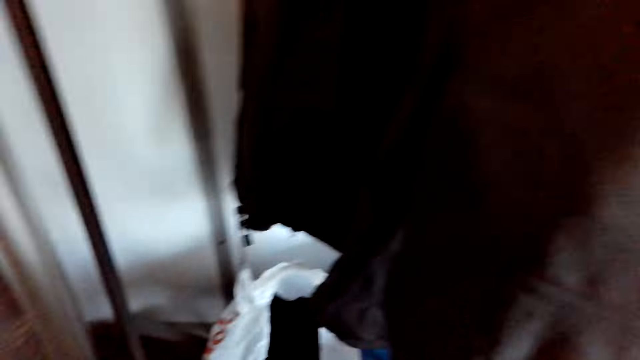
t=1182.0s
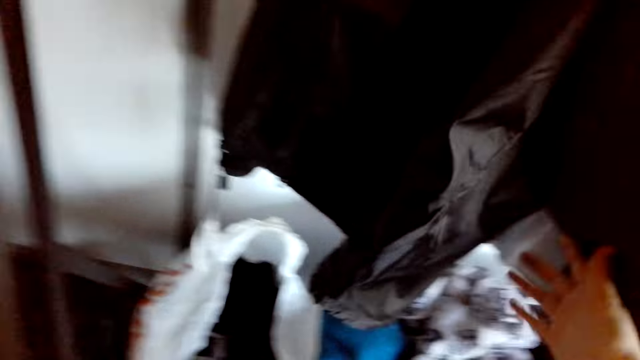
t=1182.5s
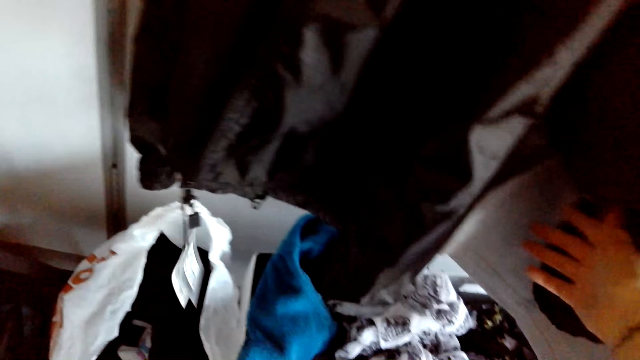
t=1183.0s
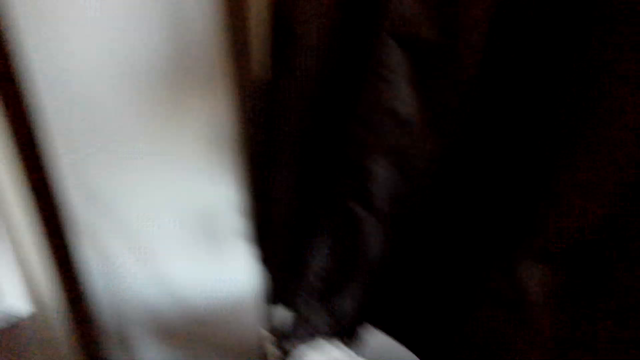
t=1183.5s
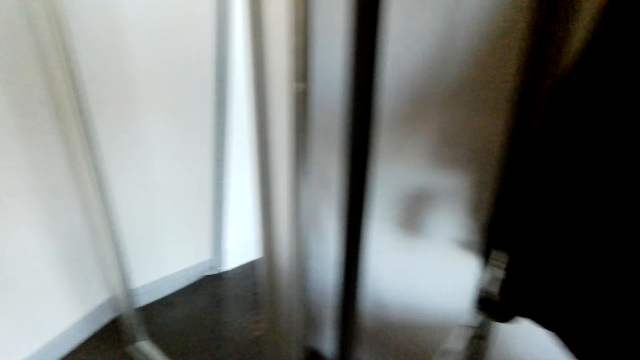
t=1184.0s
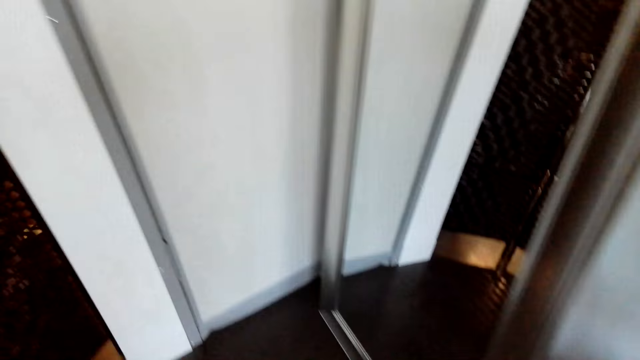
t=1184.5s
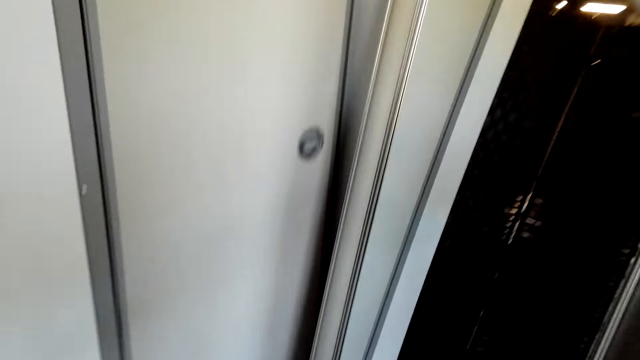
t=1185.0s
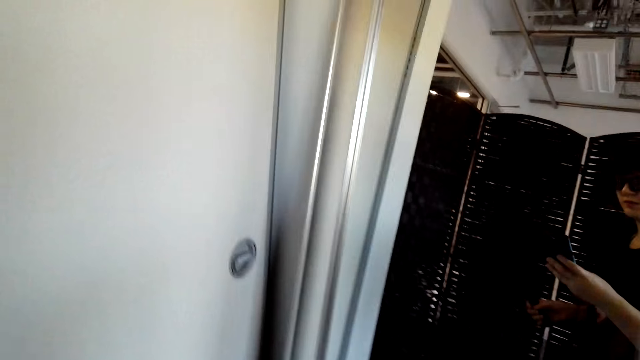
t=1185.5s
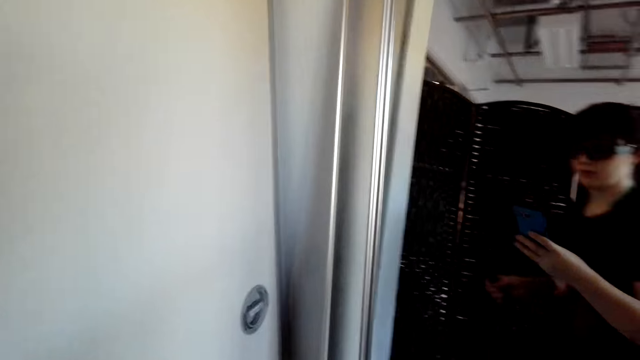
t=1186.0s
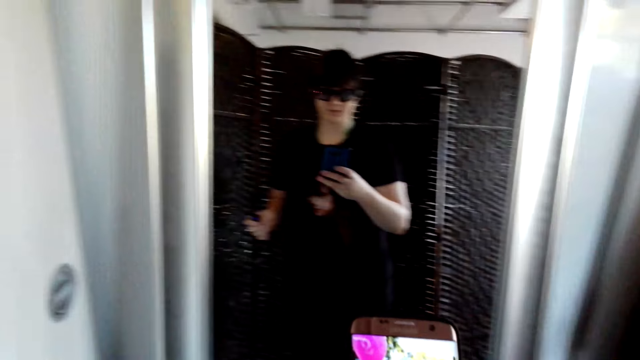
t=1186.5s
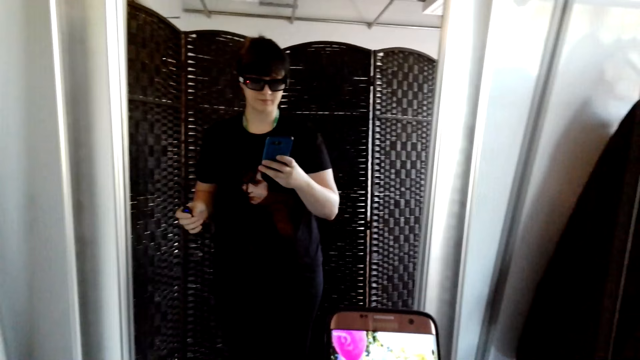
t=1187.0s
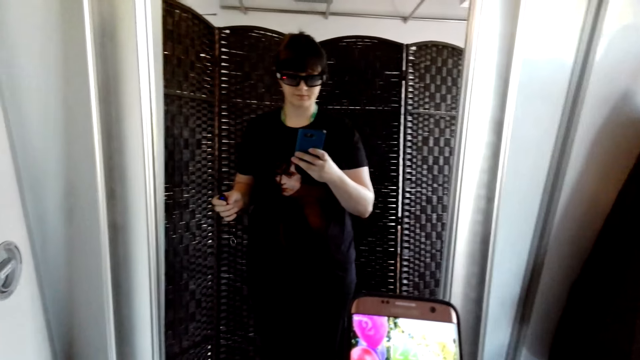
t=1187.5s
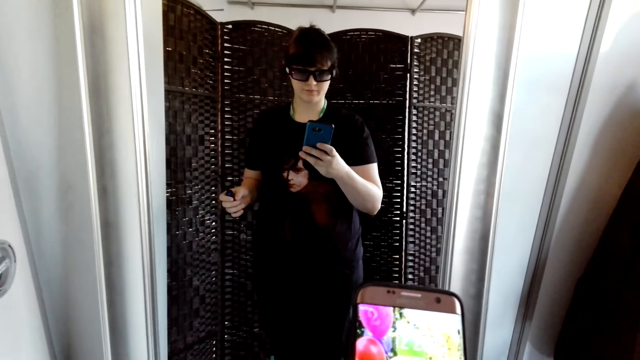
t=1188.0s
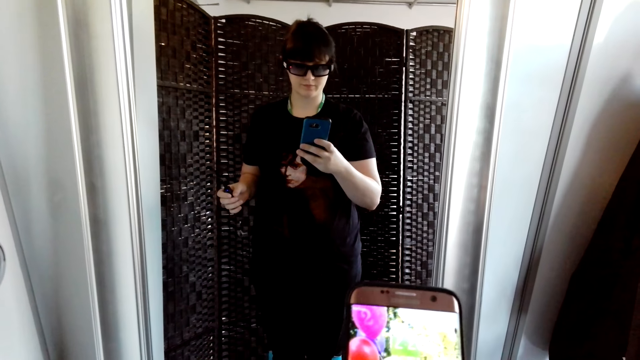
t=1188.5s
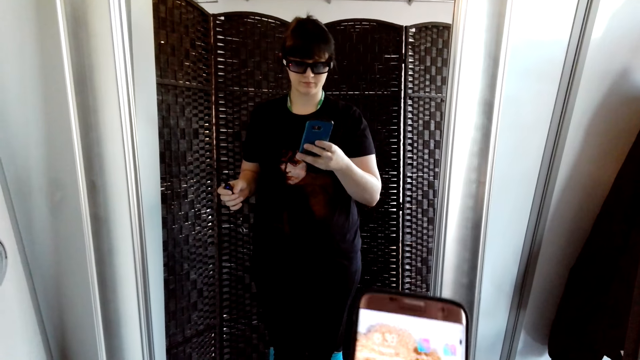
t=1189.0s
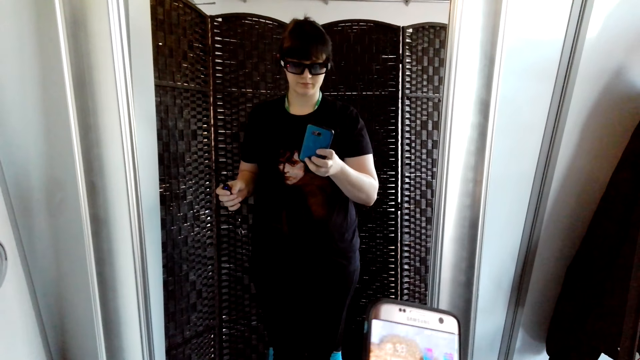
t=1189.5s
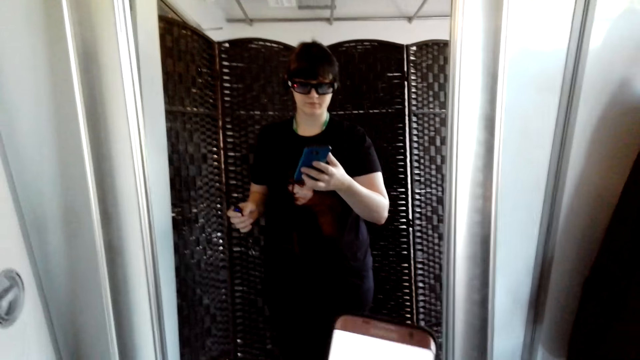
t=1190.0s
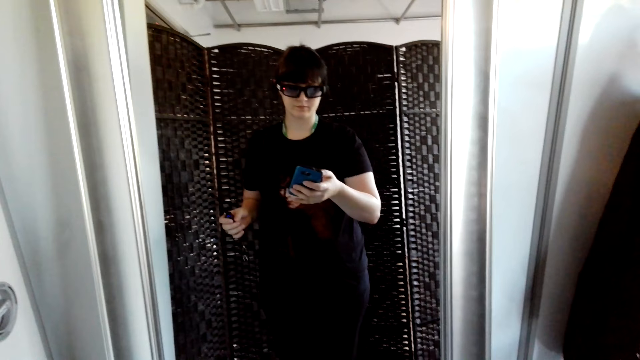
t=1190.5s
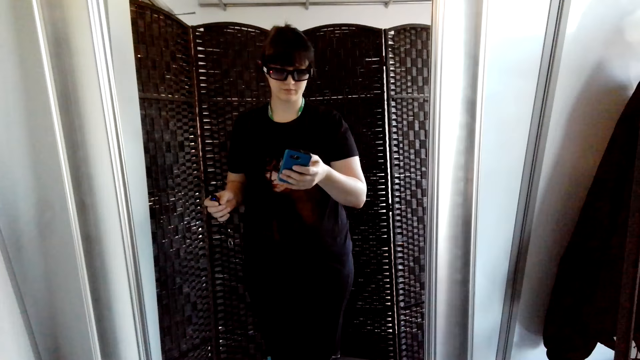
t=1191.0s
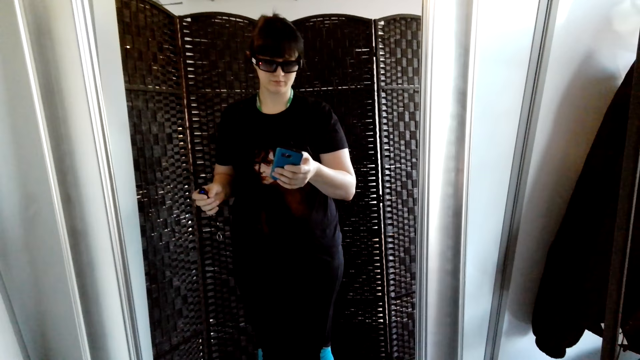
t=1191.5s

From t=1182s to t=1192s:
The camera wearer operates her phone. They hold the cell phone on the left hand.

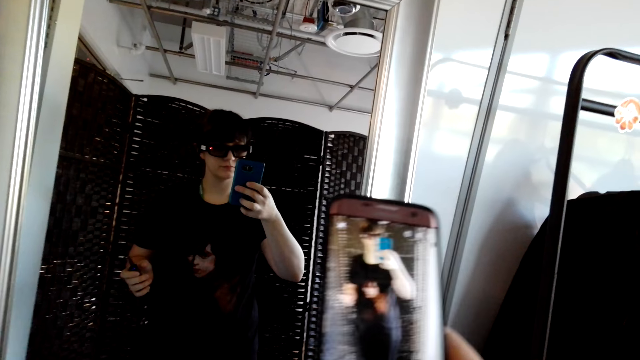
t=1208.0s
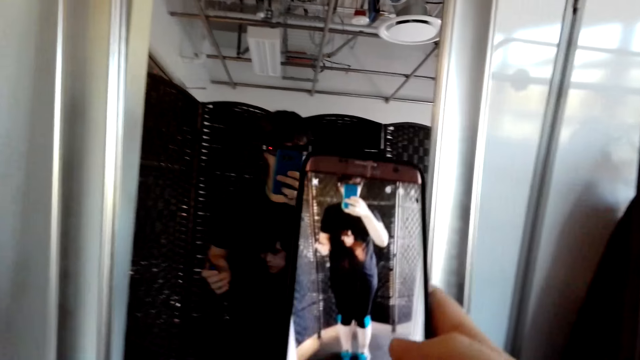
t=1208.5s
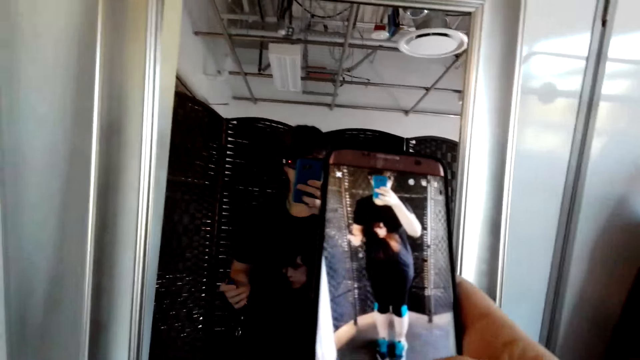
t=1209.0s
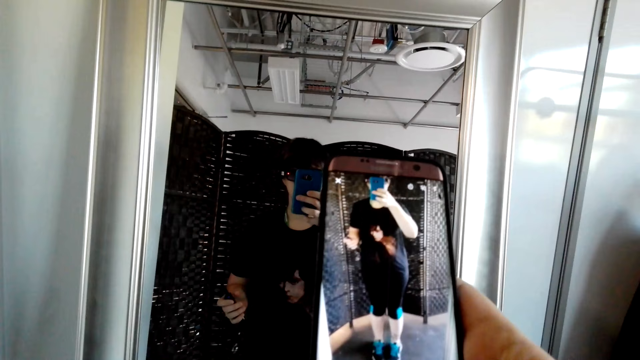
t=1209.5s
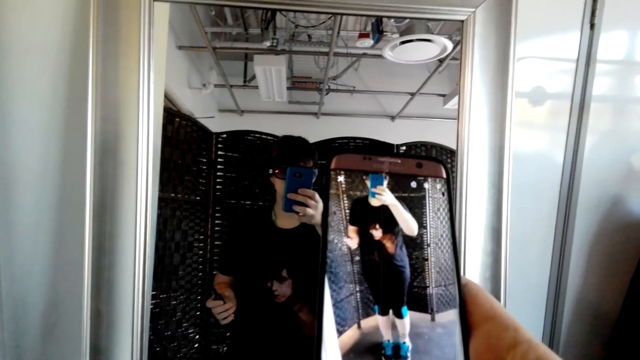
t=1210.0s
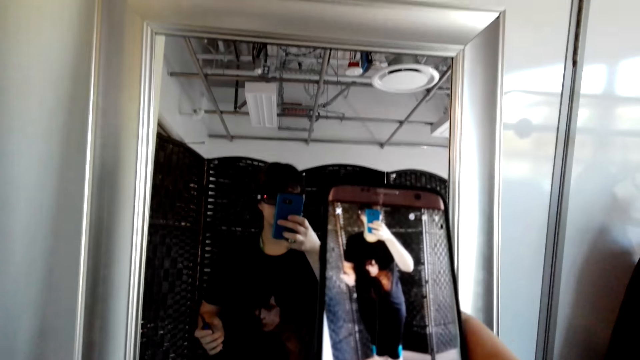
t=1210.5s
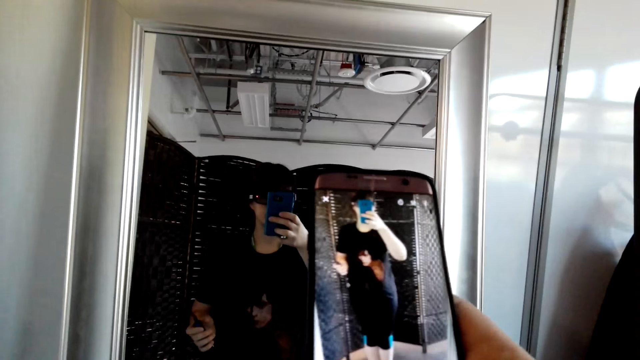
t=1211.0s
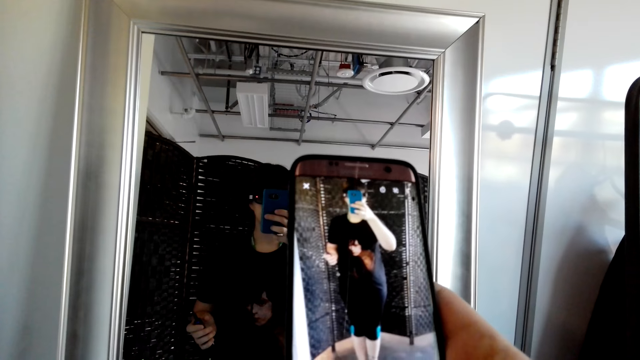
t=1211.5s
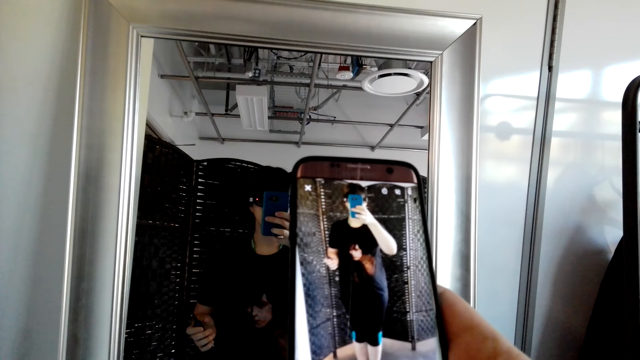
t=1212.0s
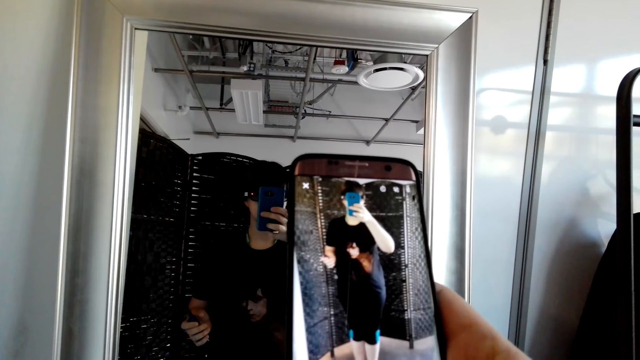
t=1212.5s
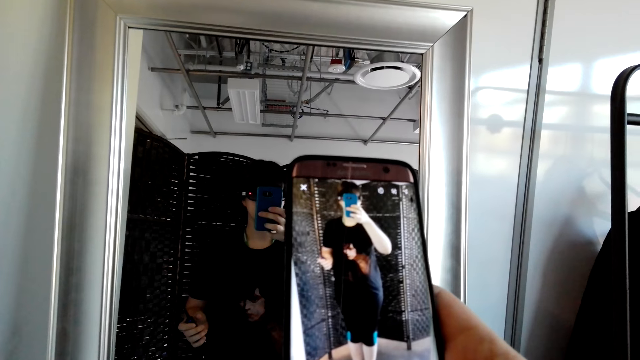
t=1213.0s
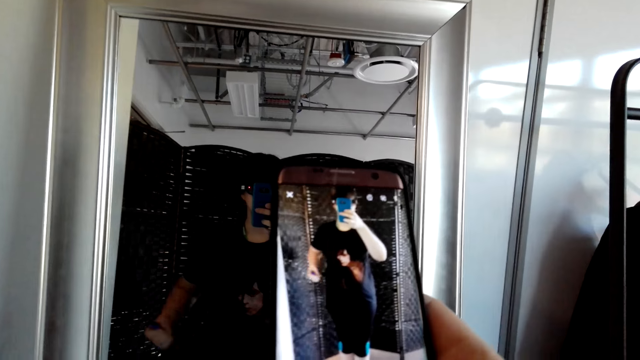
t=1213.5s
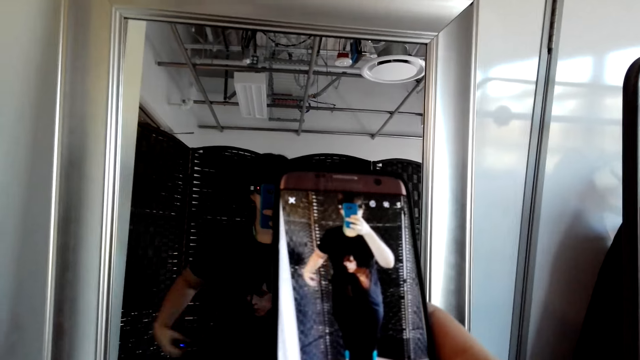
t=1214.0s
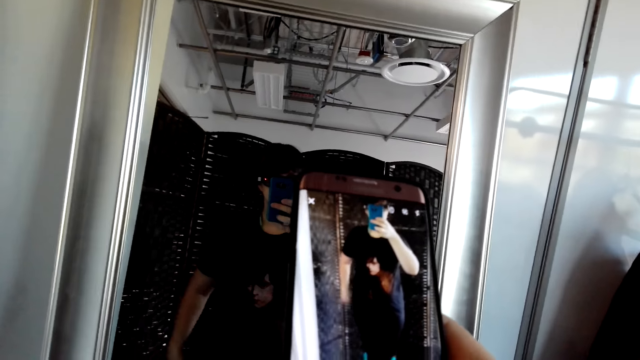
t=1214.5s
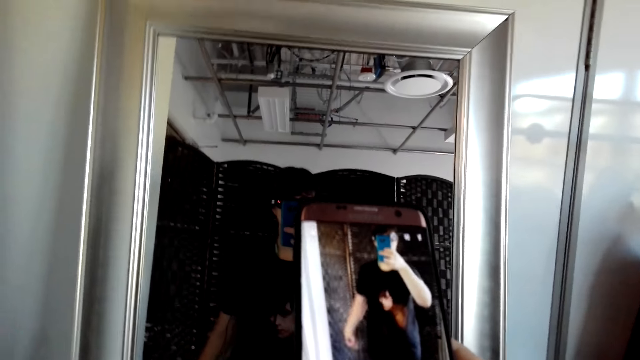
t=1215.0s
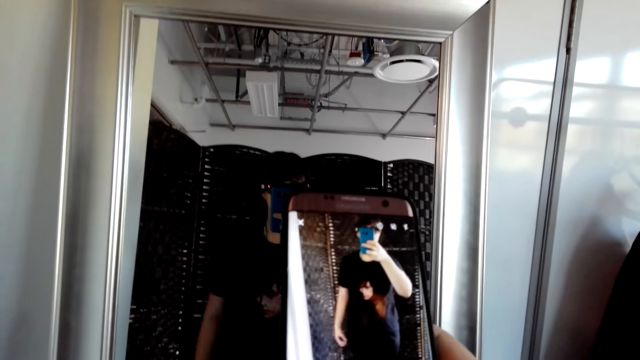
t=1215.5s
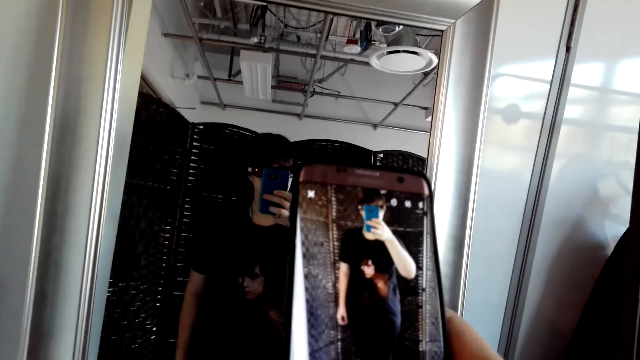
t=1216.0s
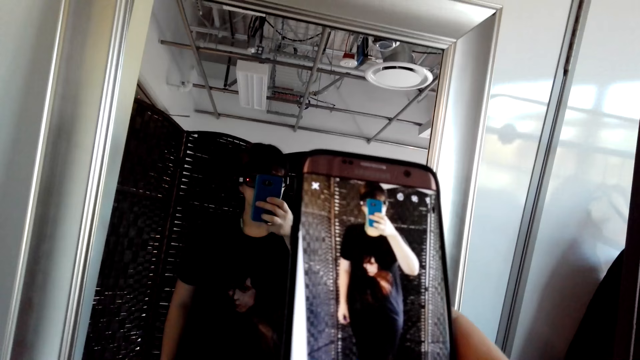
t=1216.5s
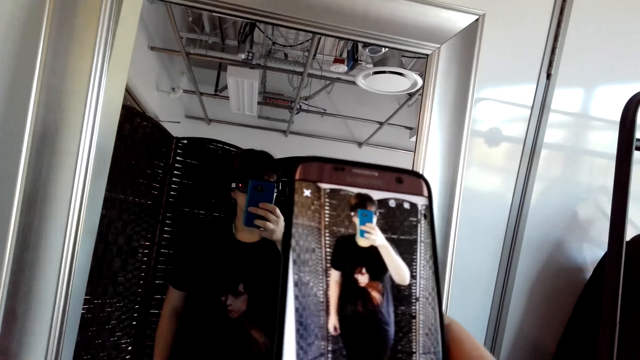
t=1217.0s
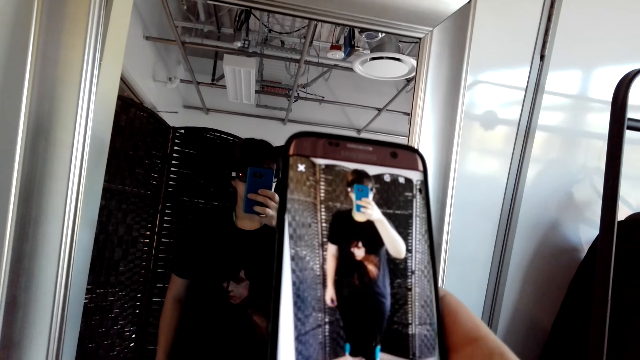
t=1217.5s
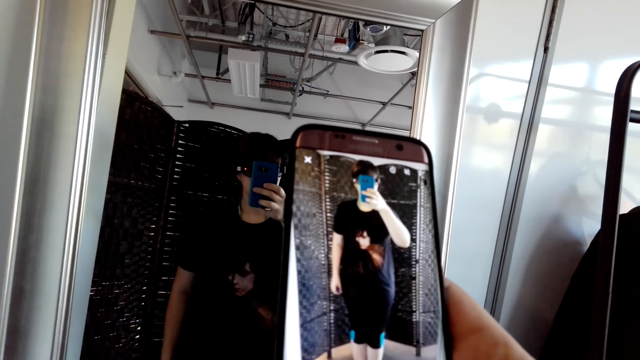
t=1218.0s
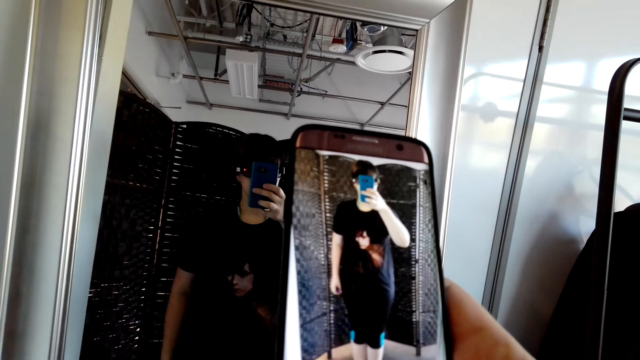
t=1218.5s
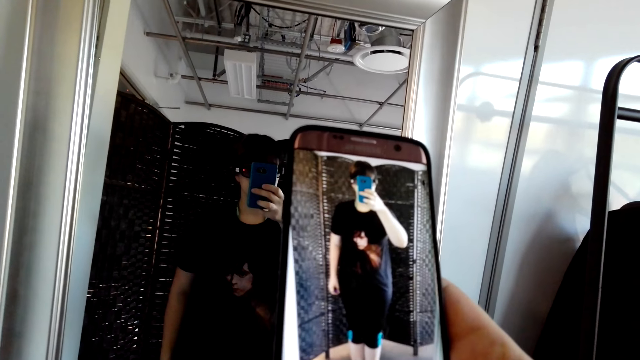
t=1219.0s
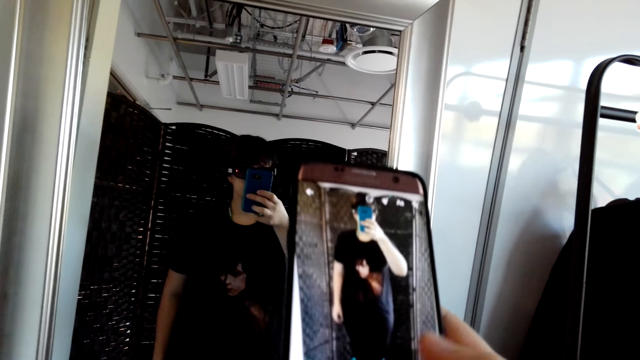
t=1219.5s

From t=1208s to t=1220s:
The camera wearer takes a photo of herself.
